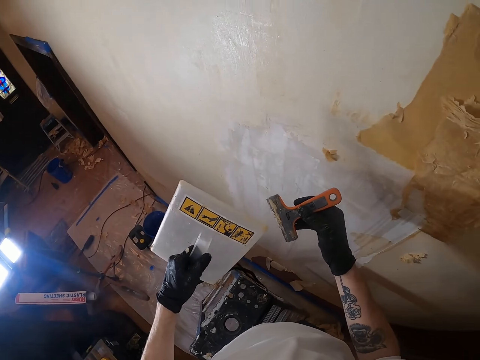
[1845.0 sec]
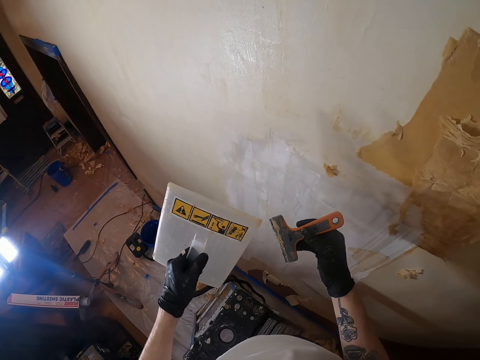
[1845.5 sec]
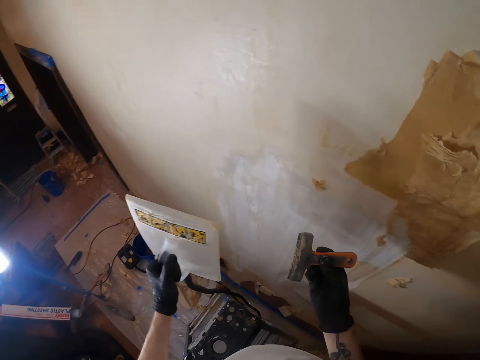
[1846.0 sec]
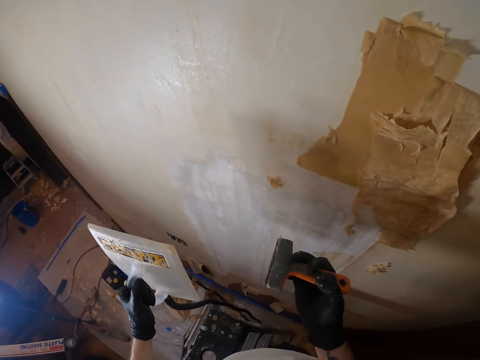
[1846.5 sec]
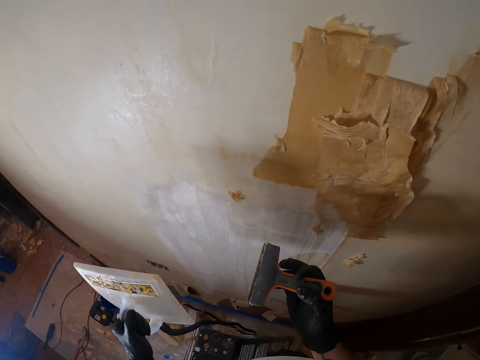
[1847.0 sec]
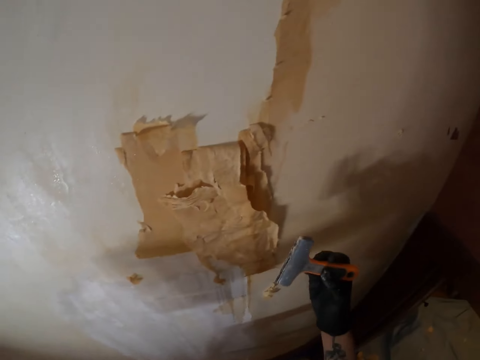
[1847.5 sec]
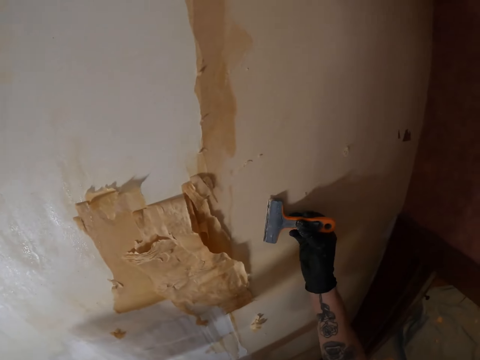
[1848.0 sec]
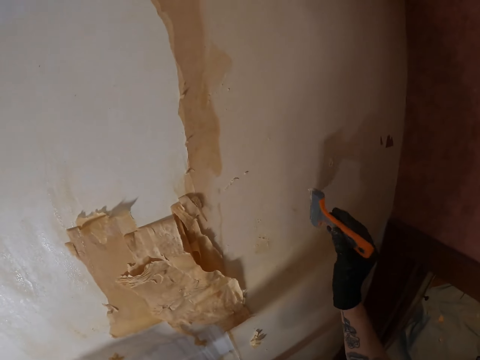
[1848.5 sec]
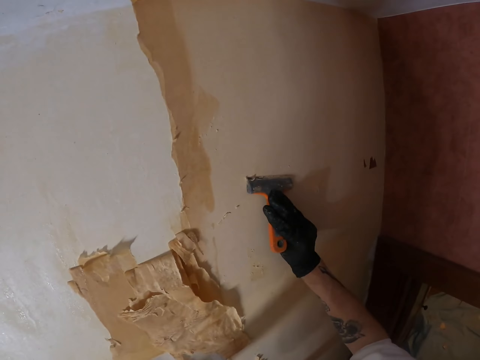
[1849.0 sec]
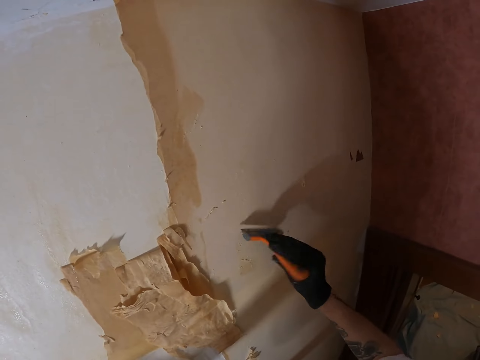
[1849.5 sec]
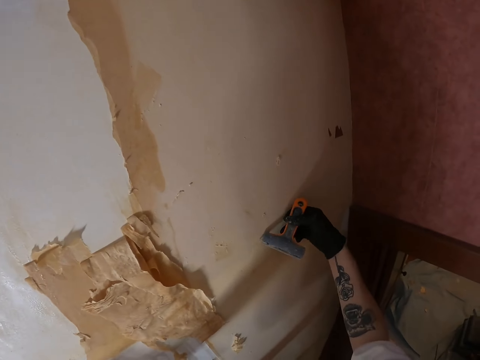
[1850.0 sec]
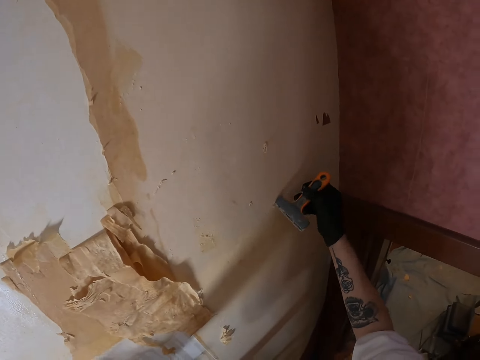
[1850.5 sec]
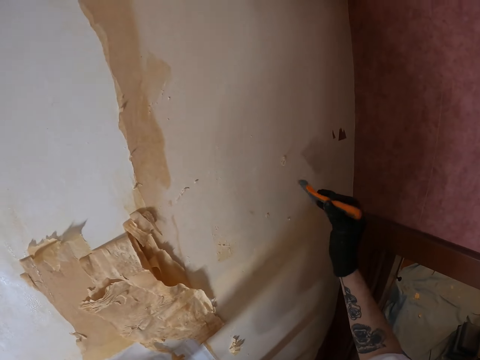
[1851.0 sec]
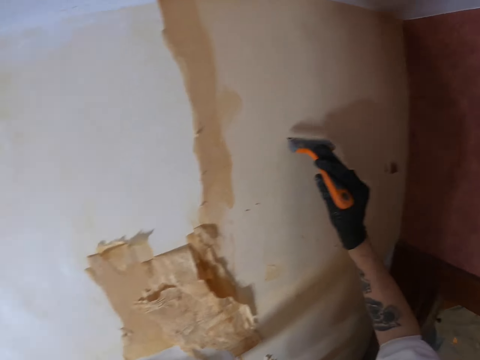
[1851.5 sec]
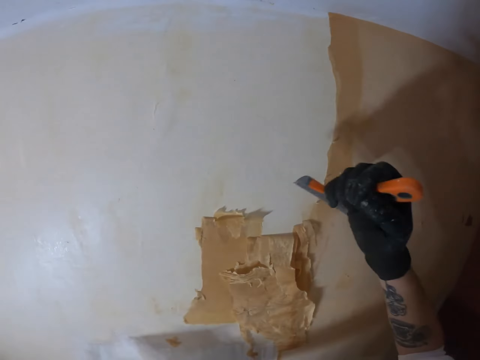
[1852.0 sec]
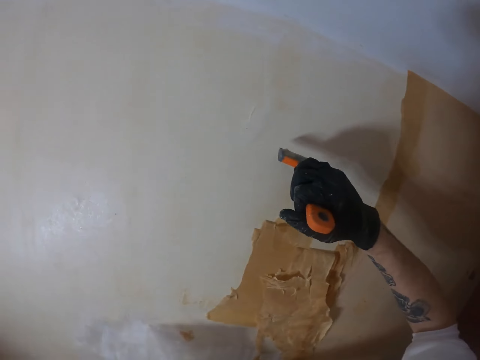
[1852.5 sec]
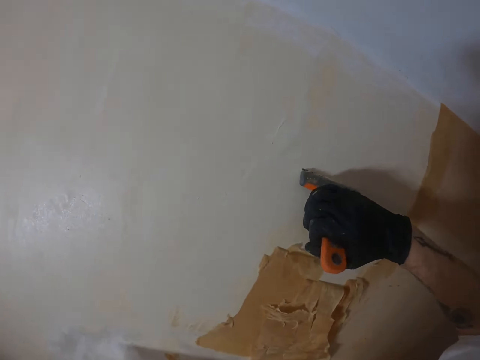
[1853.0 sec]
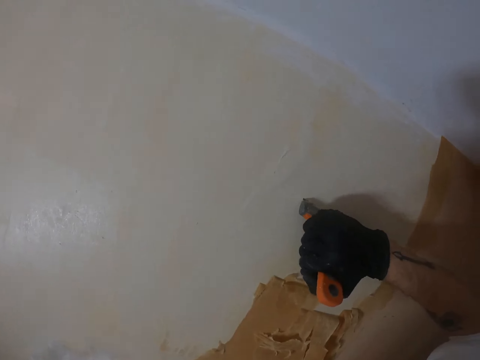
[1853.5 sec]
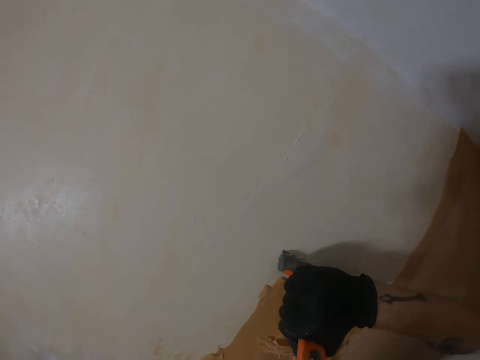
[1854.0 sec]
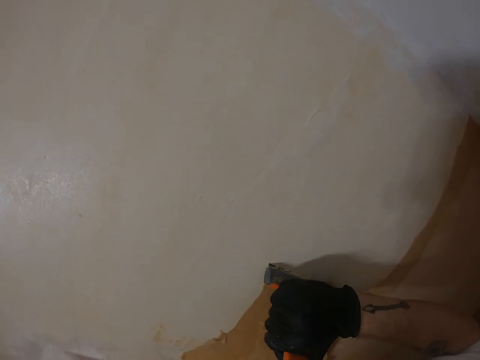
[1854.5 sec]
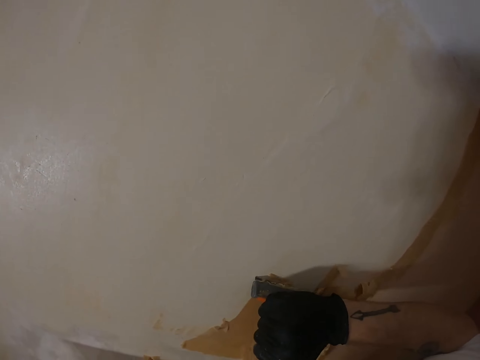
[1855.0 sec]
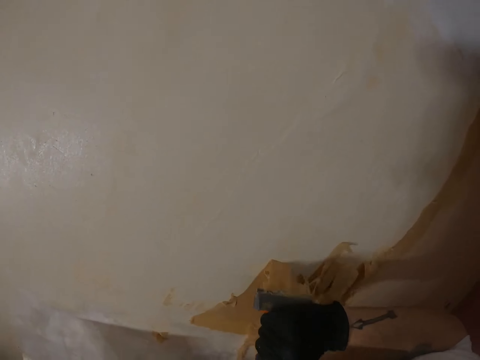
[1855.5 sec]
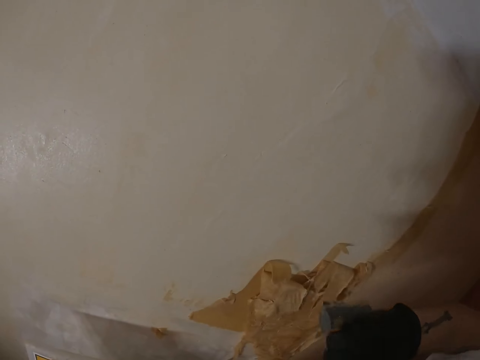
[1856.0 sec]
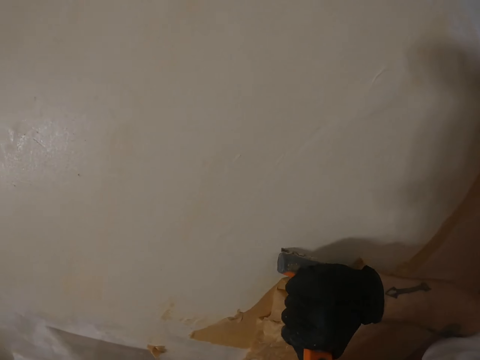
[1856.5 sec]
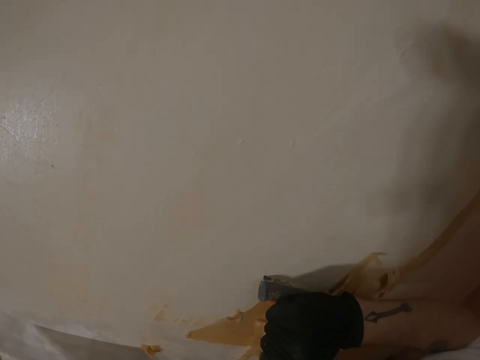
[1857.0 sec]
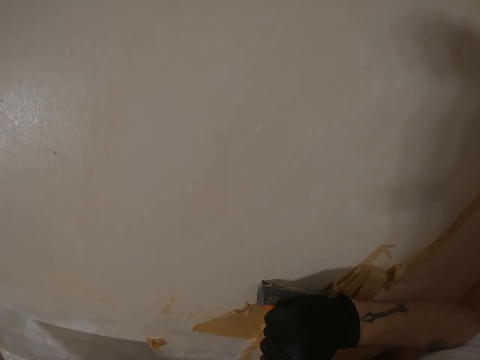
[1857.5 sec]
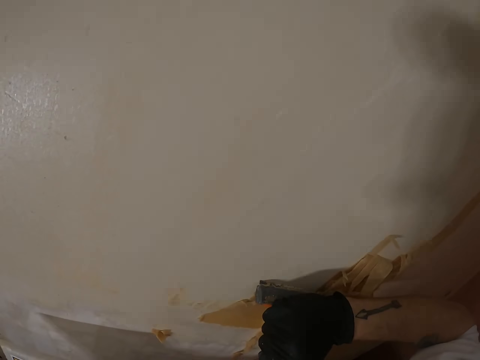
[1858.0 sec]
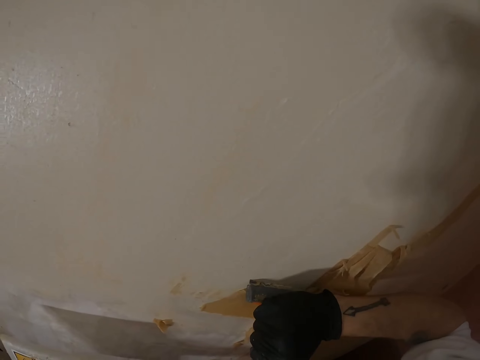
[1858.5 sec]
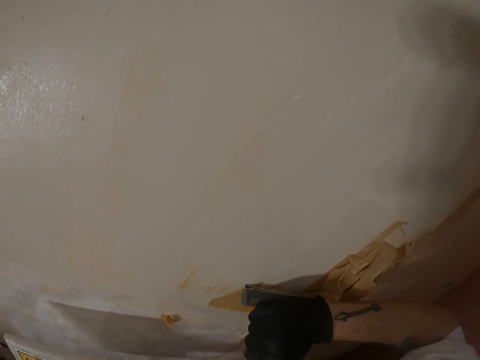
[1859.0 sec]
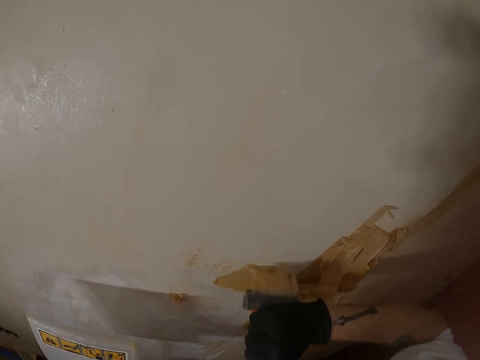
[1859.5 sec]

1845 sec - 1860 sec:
The camera wearer lifts both hands, moves both hands, turns the scraper and lifts the scraper. They rub the scraper on the wall. They lift the right hand. They remove paint from the wall with the scraper.

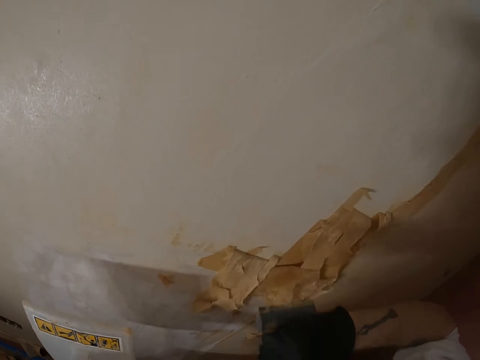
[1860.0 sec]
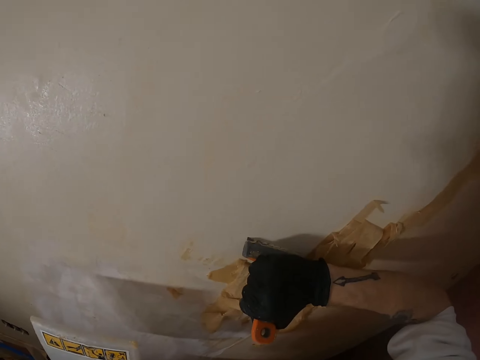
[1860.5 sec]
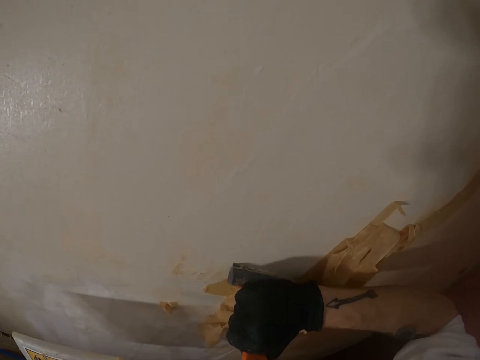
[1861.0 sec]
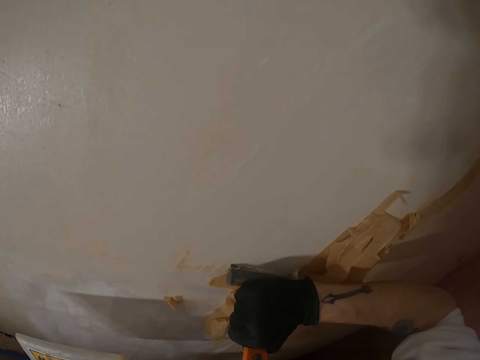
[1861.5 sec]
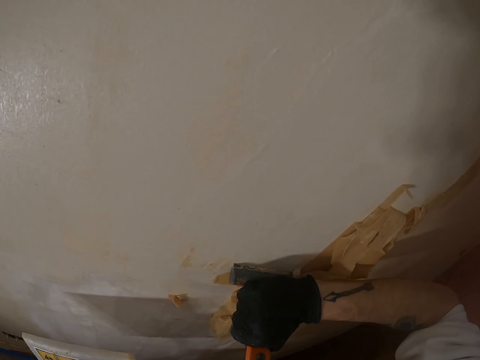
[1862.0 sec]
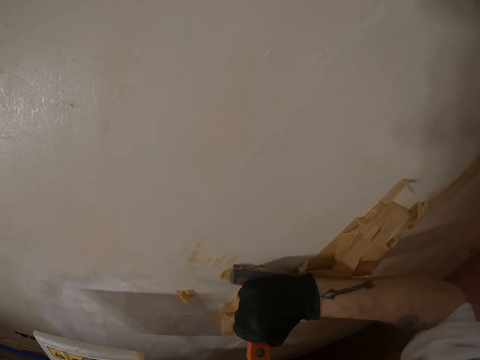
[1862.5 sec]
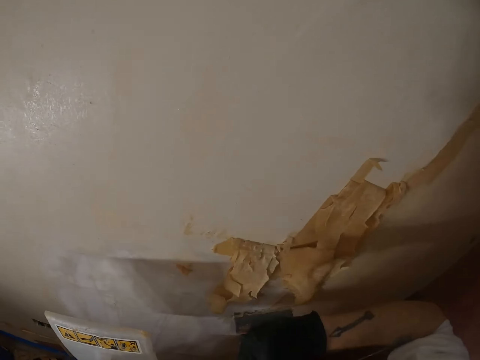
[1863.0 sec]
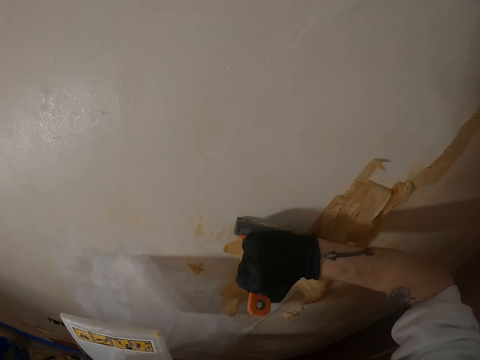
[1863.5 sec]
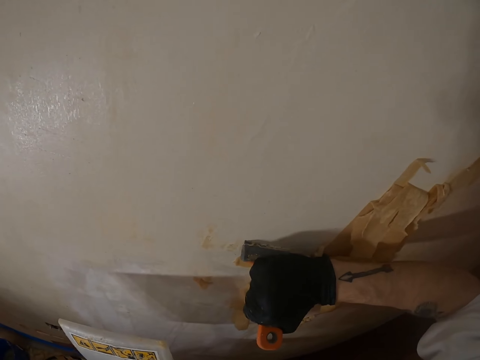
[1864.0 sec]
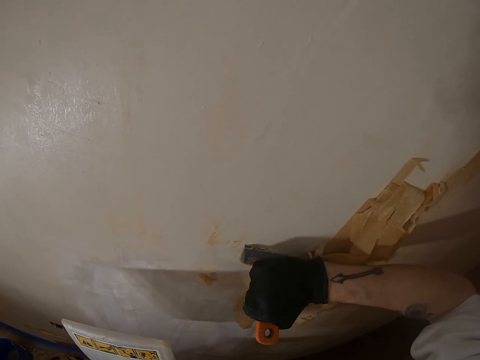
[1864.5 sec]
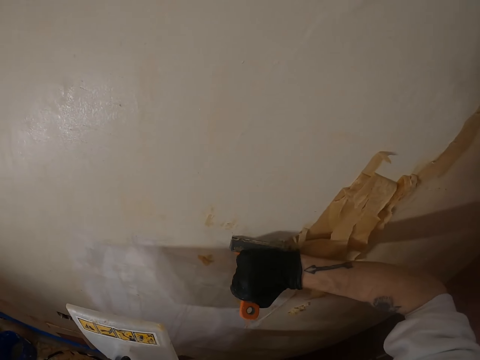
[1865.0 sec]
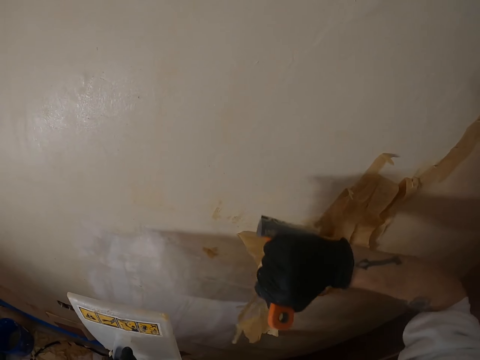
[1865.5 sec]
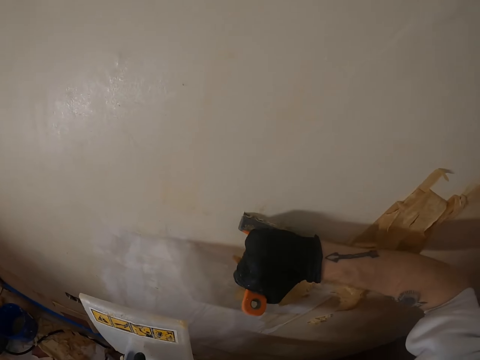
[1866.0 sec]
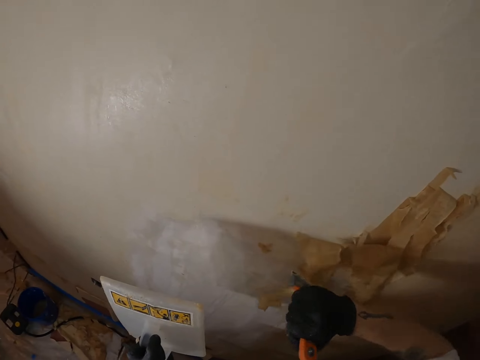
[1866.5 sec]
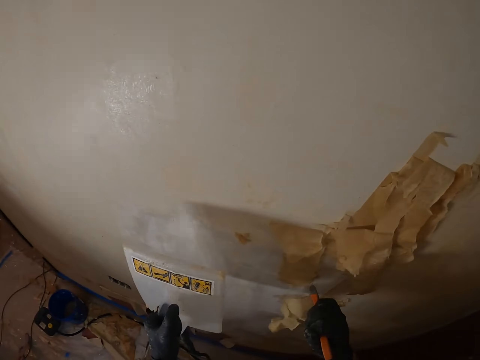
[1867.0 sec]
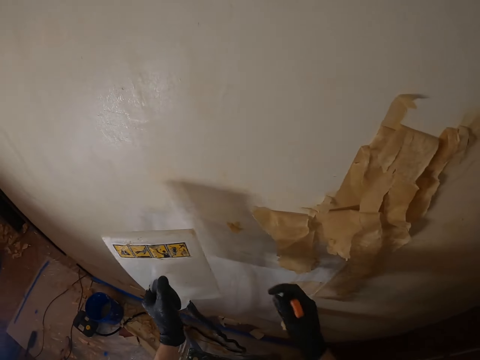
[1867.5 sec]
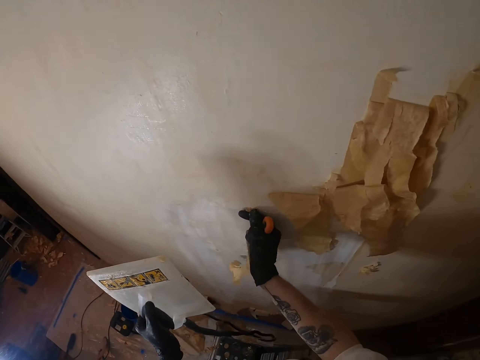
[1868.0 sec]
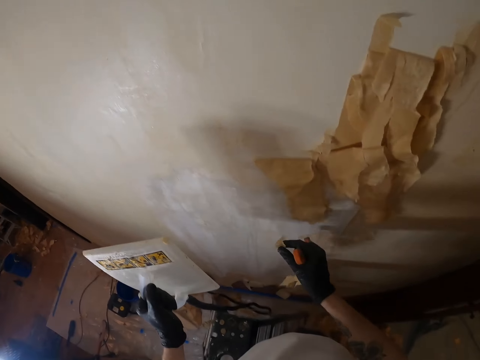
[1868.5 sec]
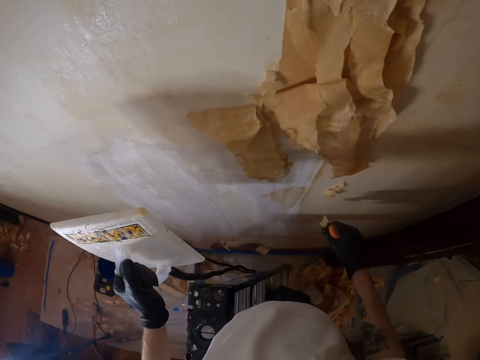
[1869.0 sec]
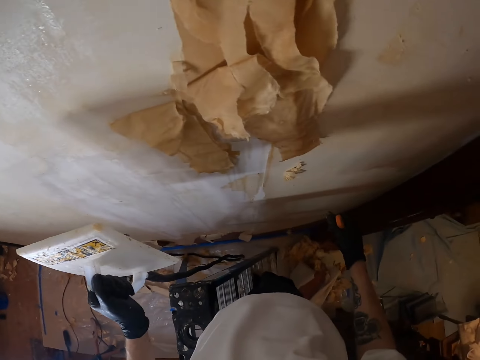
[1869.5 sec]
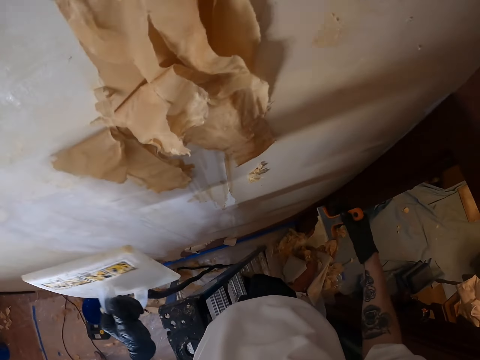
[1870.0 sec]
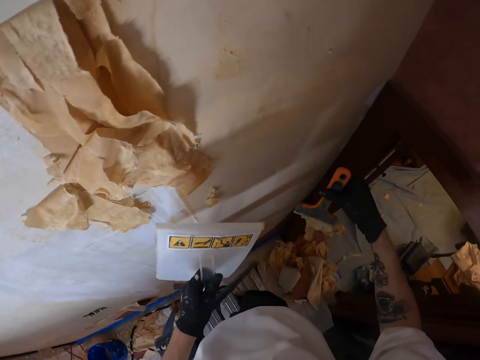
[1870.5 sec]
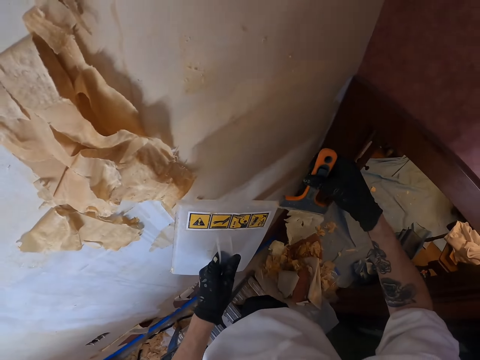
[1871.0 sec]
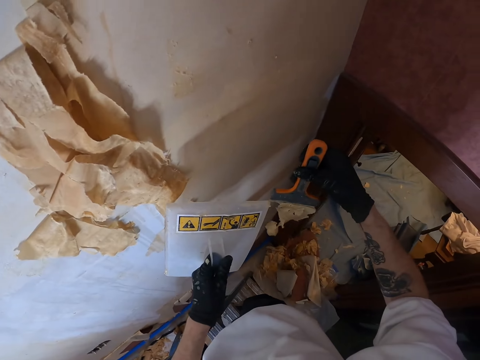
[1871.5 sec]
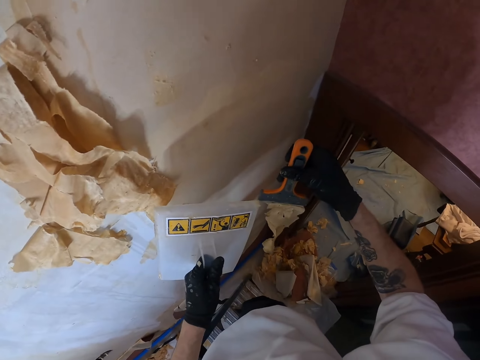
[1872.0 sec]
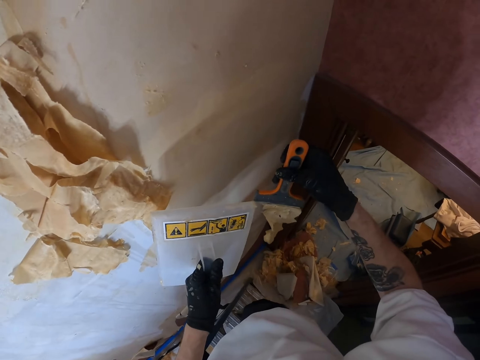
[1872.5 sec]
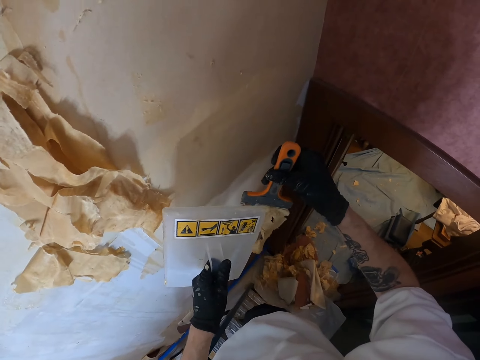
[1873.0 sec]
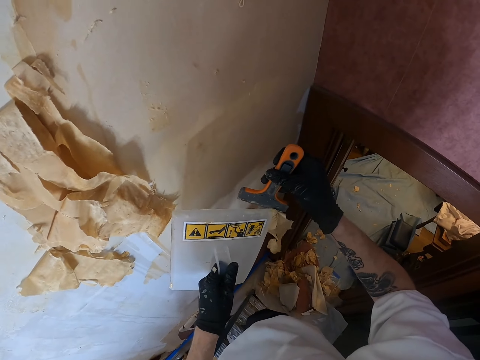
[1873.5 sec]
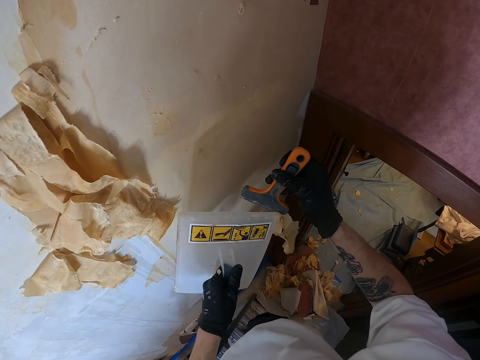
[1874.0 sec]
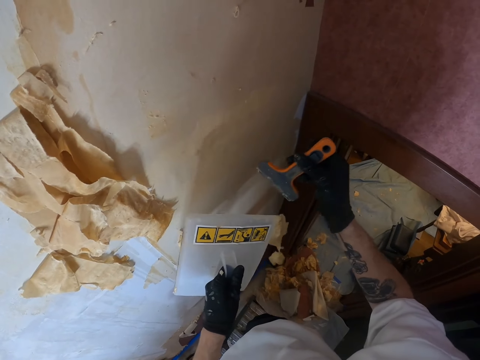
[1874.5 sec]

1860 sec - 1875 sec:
The camera wearer moves the right hand and lifts the plastic float. They remove paint from the wall with hands. They touch the wall. They move the right hand. They look around. They move both hands and lift both hands. They remove paint from the scraper.
